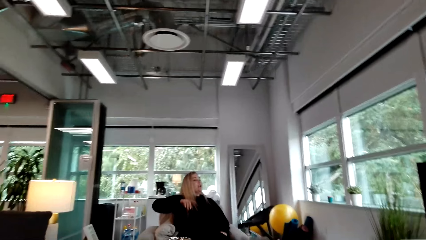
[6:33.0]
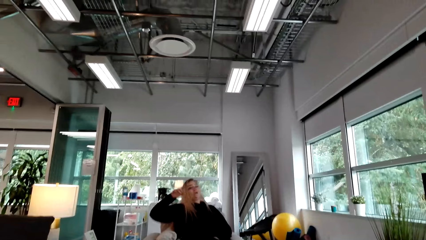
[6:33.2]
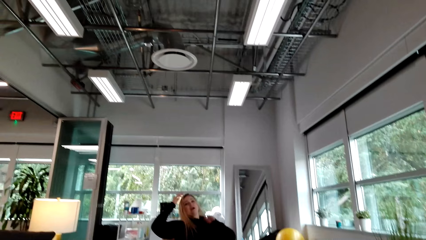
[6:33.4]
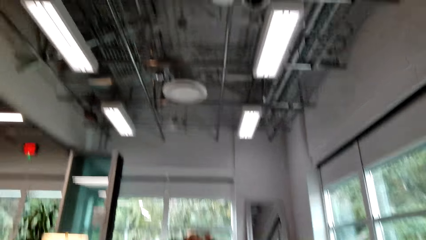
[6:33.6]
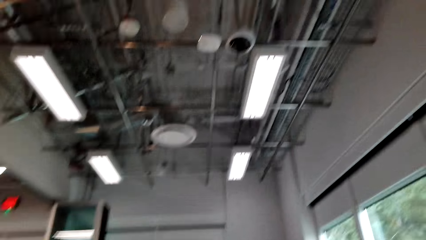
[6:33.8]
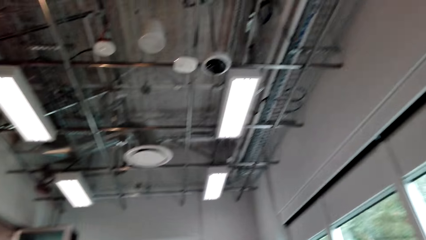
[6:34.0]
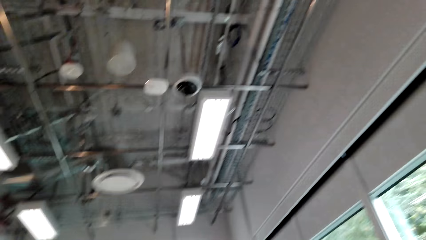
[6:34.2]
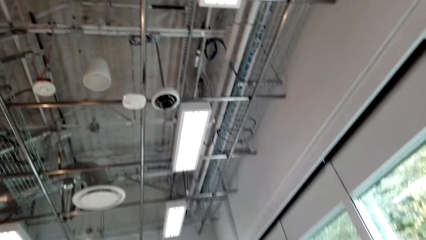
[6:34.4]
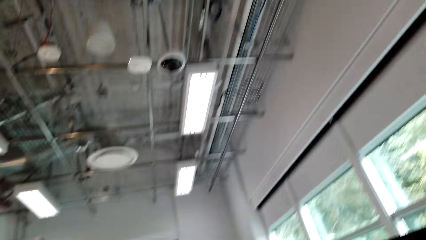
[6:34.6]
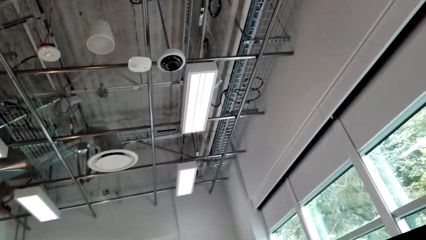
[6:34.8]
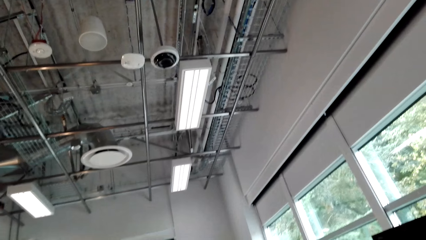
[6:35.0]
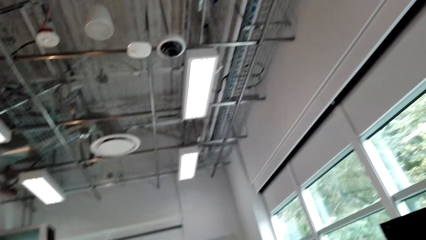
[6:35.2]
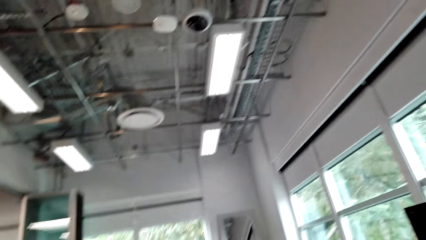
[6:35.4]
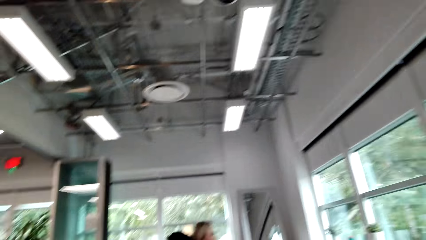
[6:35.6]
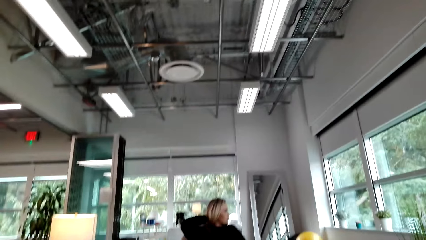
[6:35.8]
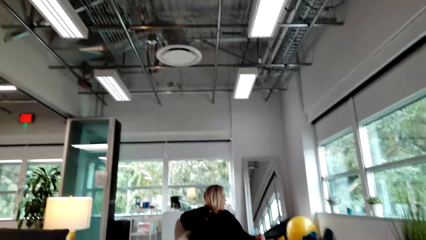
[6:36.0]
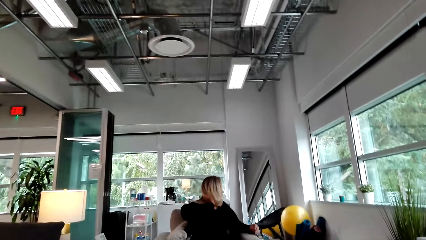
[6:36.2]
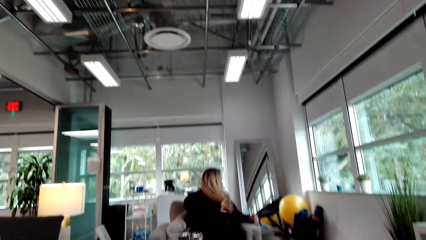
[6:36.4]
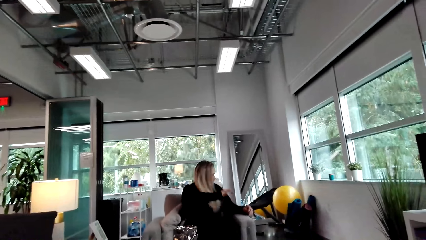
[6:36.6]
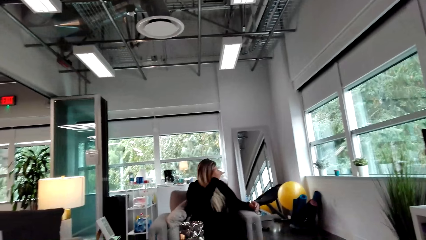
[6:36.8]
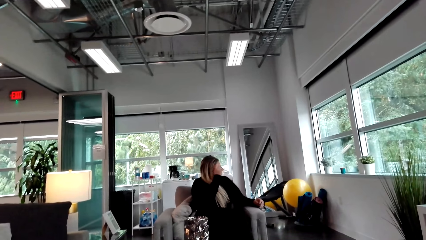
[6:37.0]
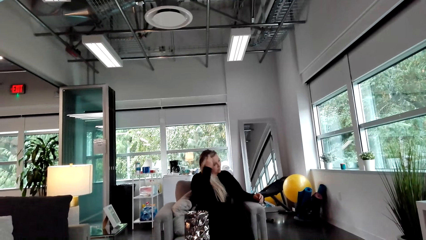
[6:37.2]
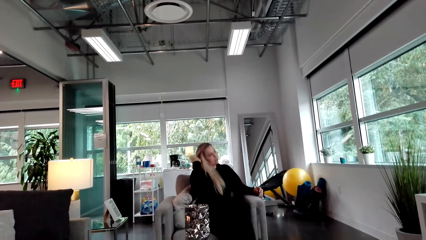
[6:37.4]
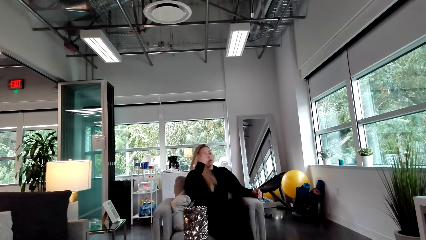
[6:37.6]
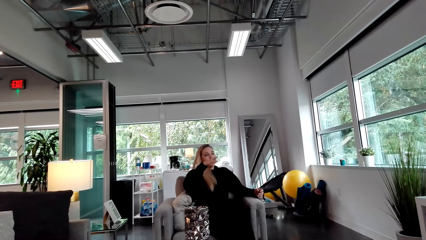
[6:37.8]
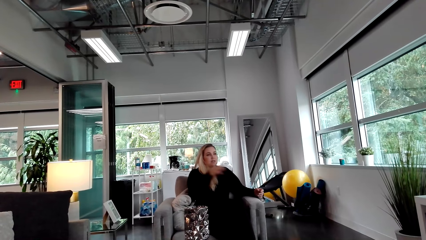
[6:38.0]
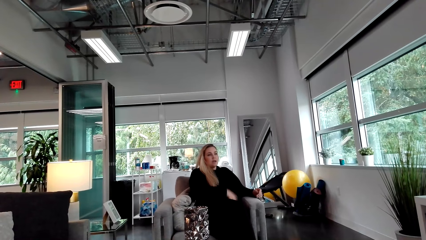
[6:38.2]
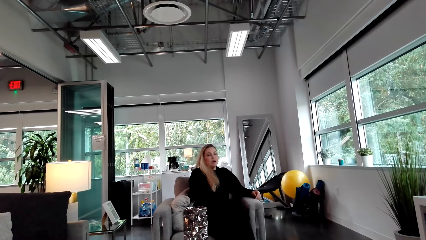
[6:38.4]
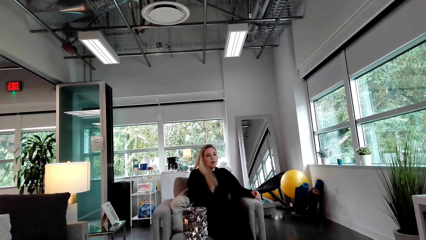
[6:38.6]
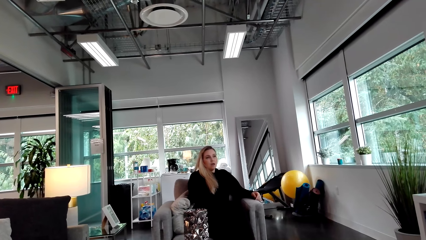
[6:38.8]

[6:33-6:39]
A woman talks to the camera wearer.

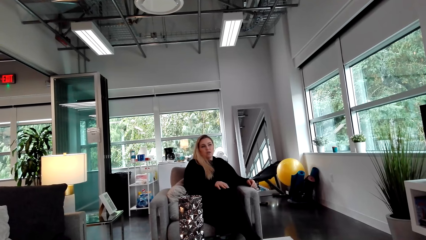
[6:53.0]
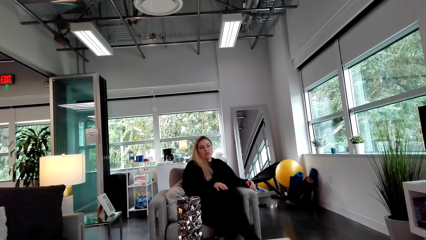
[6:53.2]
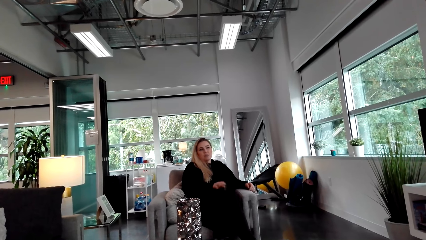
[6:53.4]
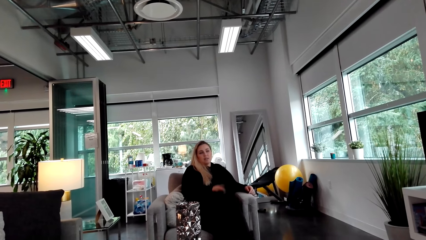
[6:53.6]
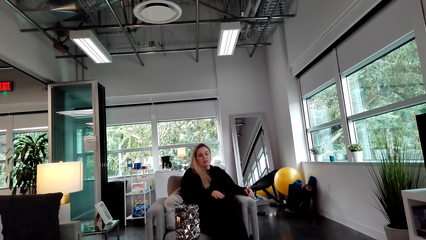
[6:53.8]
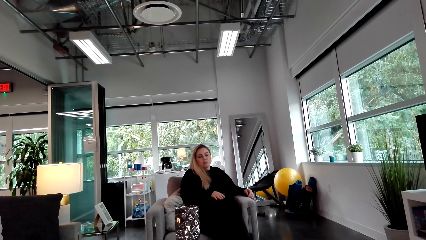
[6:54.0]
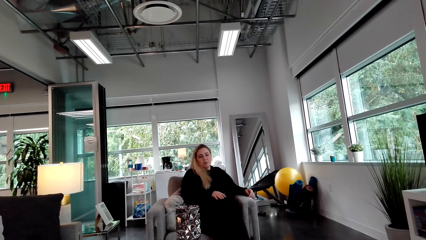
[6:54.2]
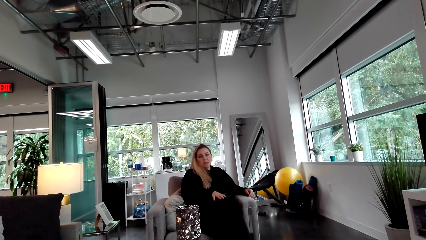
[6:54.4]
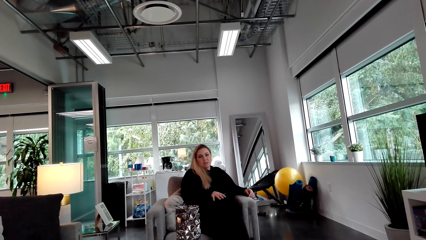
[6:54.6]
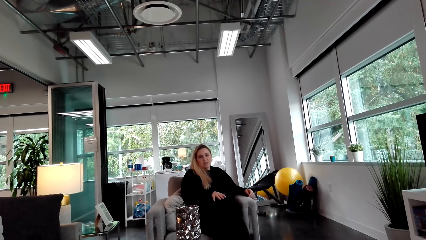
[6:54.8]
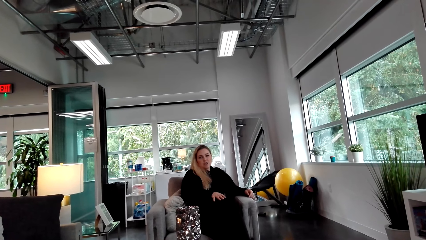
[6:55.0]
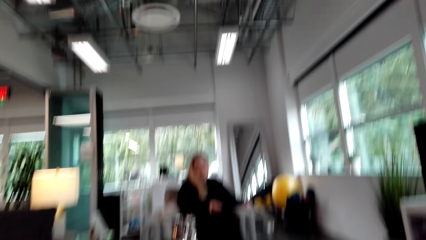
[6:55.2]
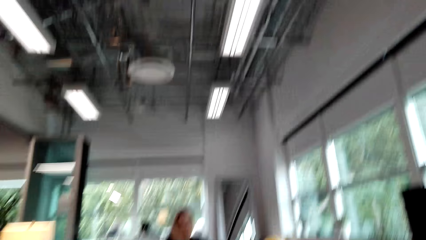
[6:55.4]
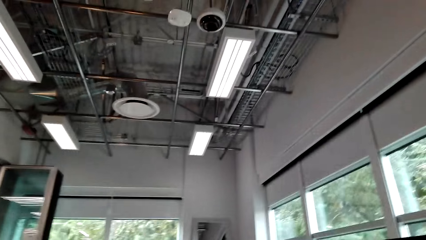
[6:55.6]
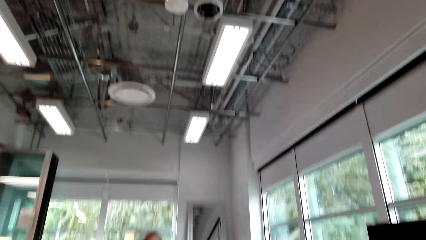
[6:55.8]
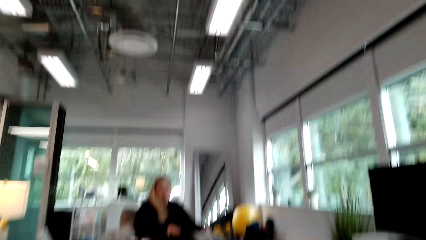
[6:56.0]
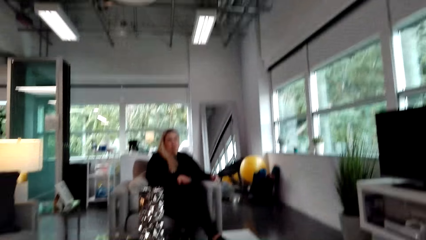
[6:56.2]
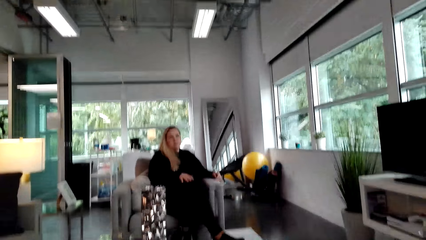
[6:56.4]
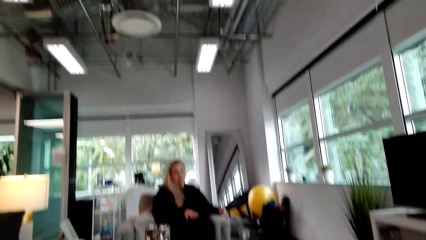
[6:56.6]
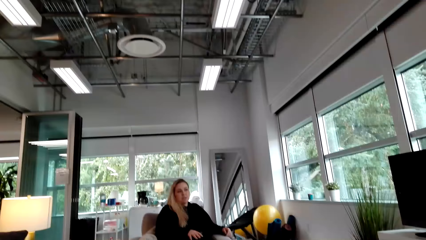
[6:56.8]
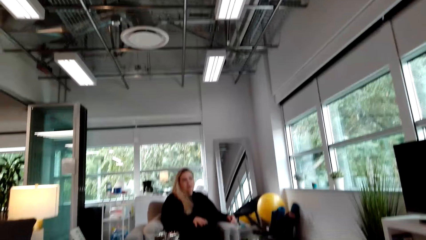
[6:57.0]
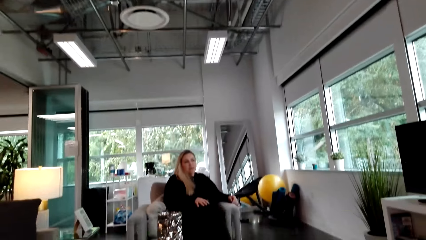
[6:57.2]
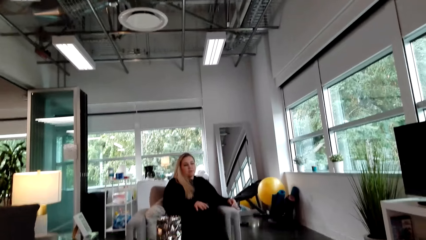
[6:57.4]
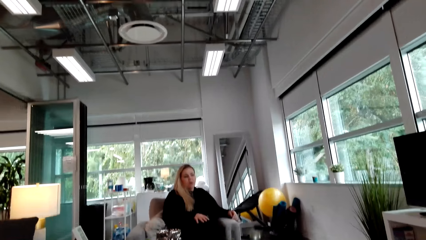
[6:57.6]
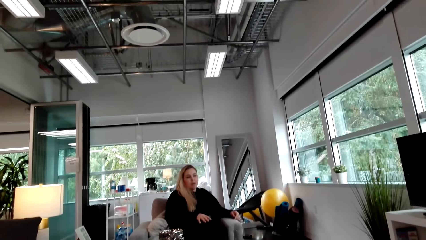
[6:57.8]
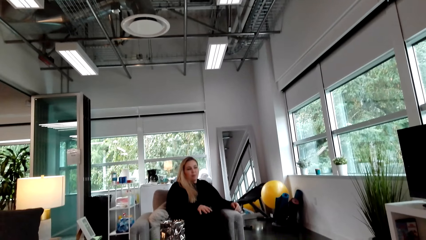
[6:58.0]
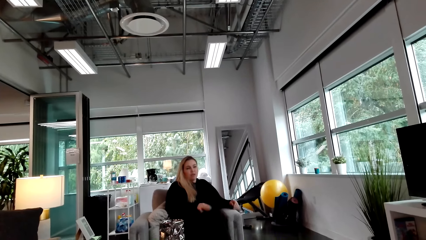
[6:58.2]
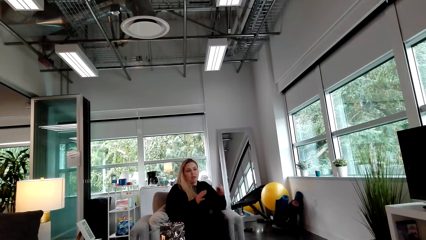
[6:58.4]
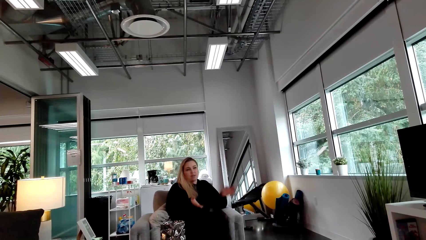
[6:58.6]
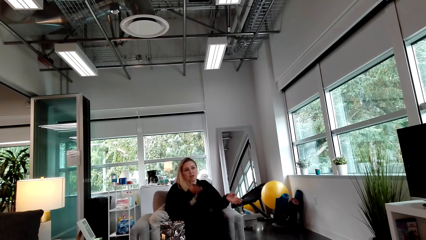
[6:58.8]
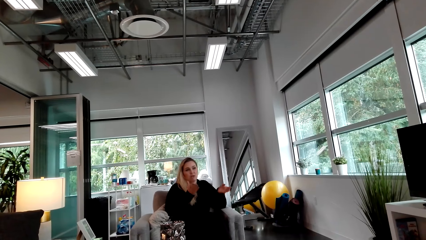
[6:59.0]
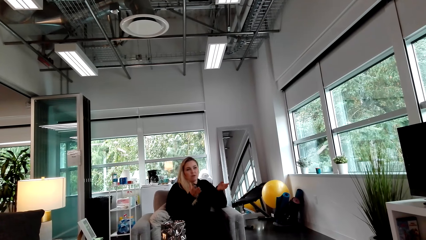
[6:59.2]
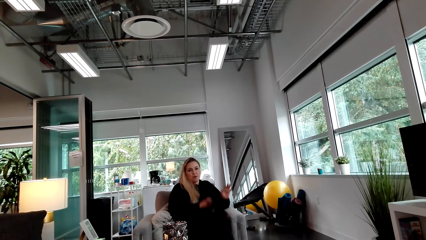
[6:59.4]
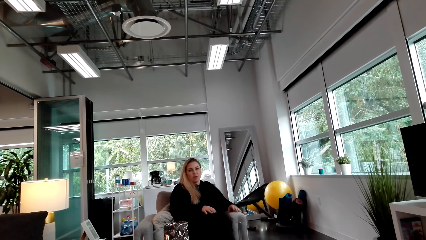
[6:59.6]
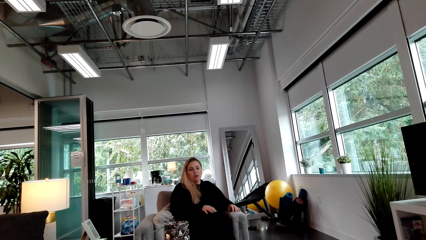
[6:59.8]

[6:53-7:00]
The camera wearer looks in the room.

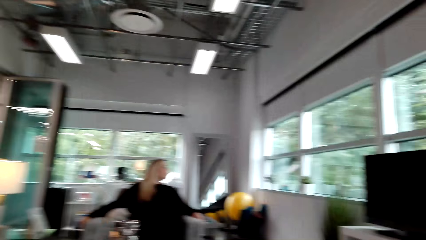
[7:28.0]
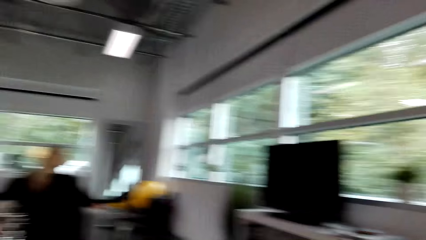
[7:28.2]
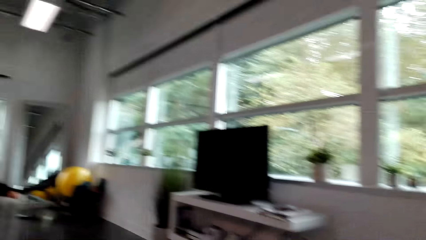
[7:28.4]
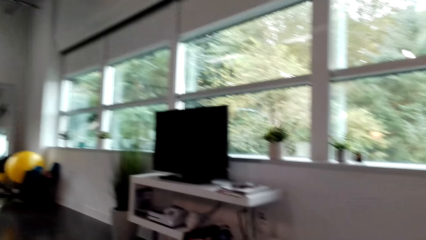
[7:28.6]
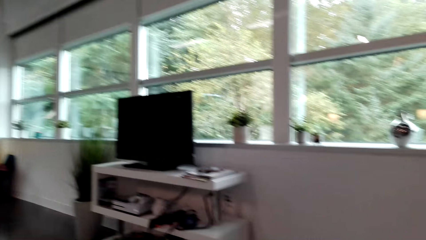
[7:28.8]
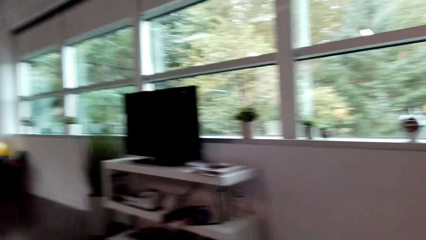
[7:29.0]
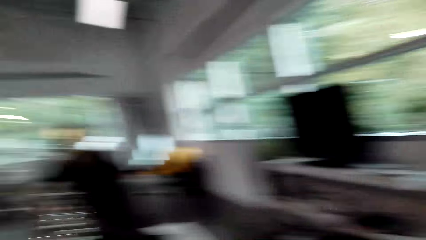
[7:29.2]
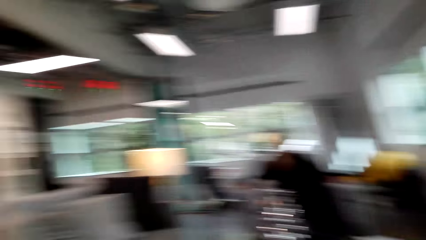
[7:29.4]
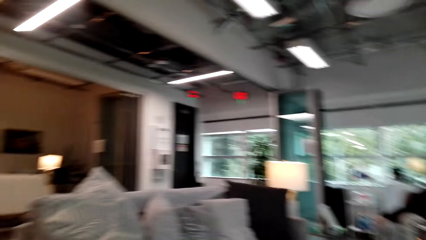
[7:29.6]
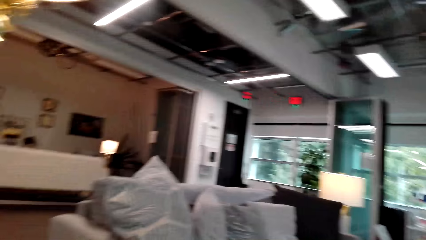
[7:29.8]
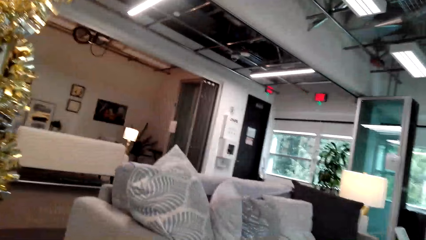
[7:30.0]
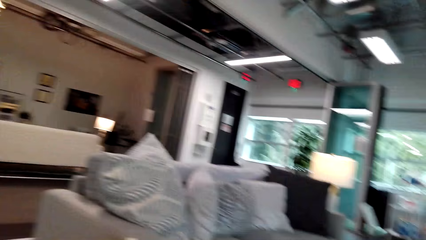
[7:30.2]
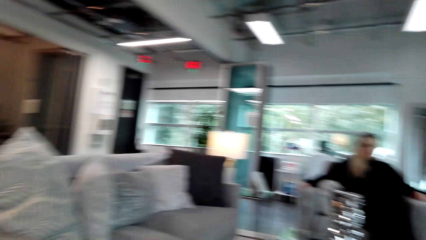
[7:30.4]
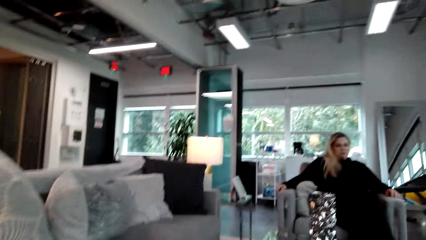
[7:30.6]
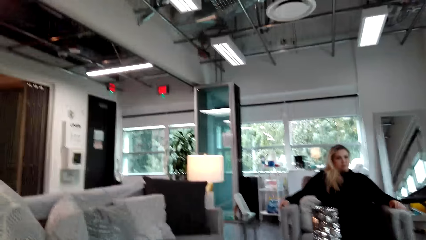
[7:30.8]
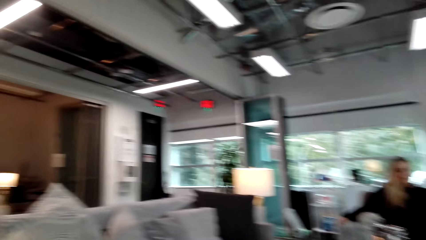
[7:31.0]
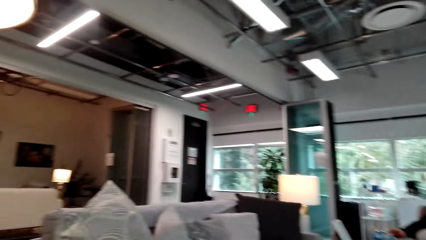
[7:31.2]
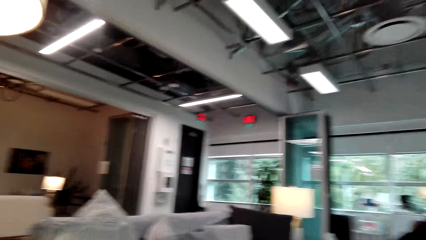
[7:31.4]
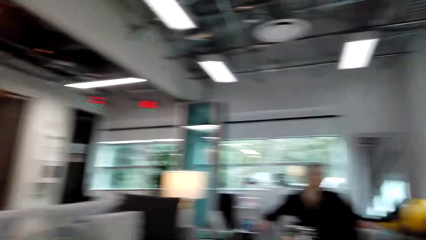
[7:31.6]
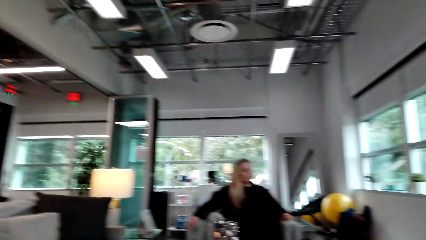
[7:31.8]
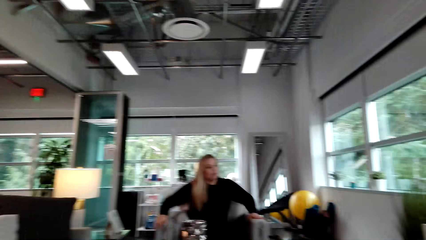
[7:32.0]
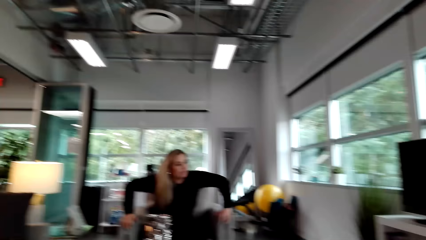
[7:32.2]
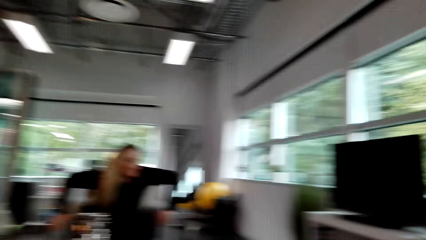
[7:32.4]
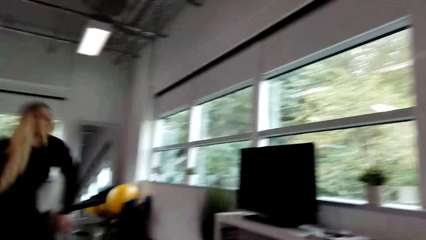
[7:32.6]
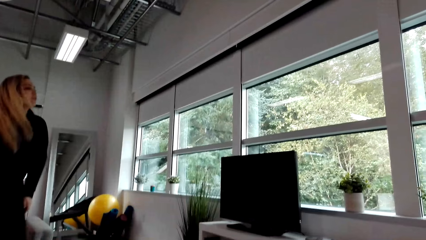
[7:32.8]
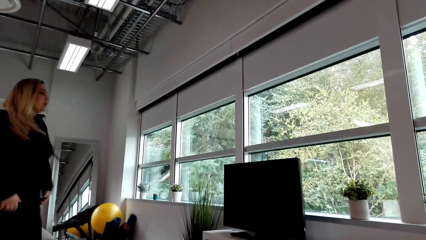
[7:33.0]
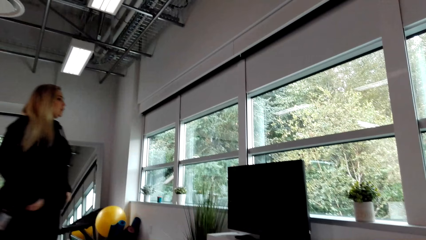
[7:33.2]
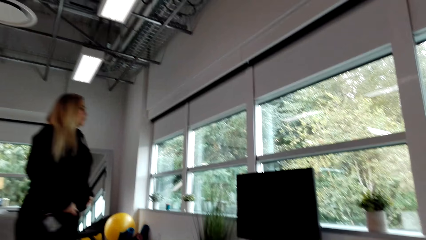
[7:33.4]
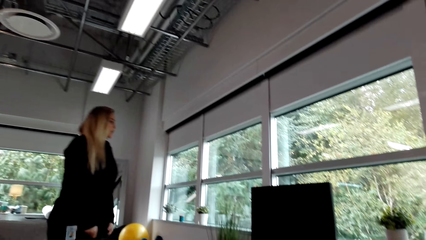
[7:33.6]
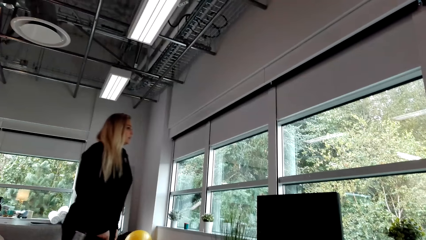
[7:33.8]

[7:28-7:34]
The camera wearer looks around. A woman walks in the house.
